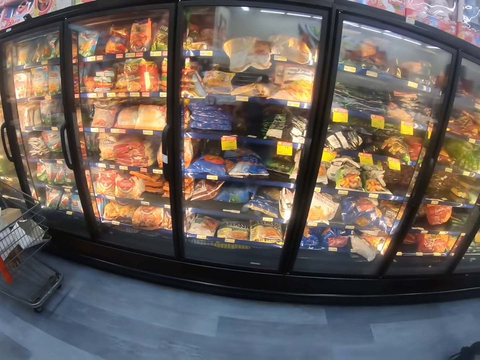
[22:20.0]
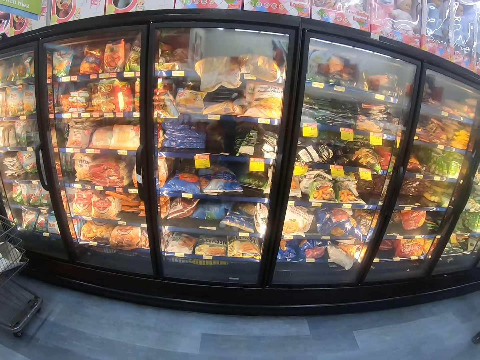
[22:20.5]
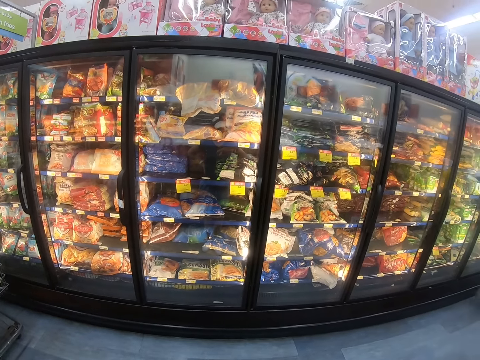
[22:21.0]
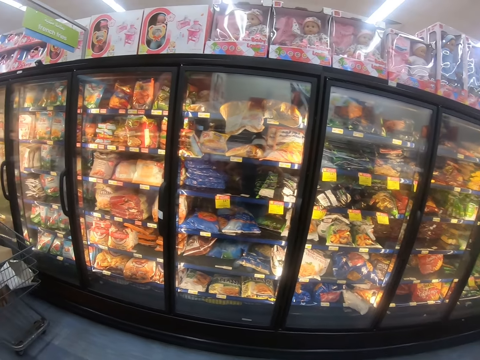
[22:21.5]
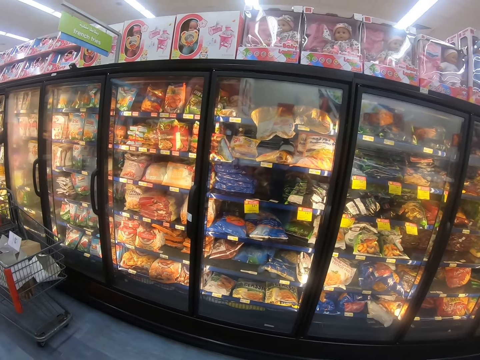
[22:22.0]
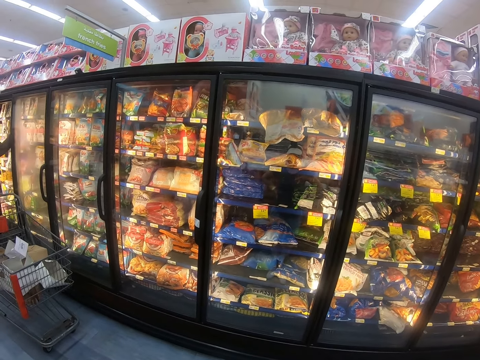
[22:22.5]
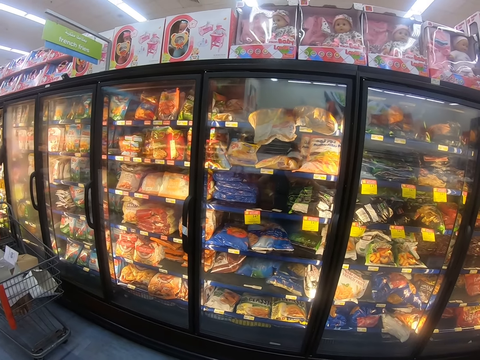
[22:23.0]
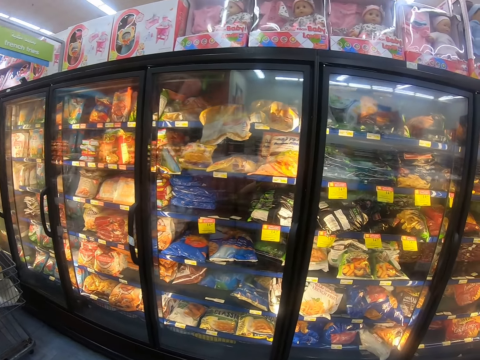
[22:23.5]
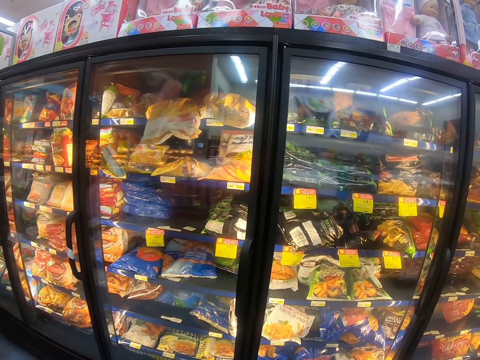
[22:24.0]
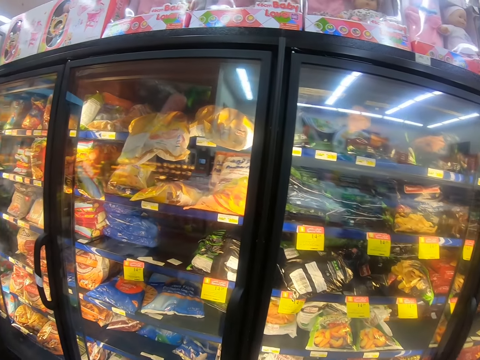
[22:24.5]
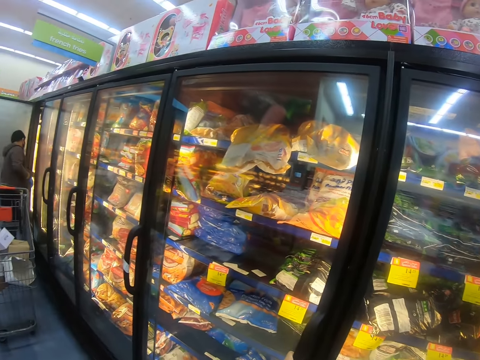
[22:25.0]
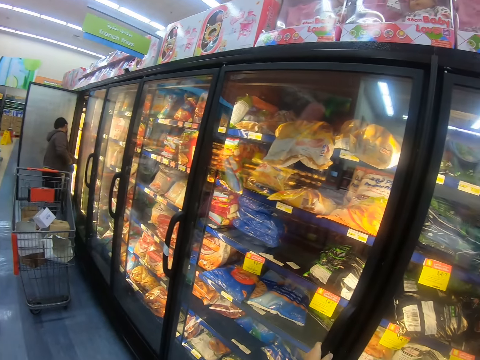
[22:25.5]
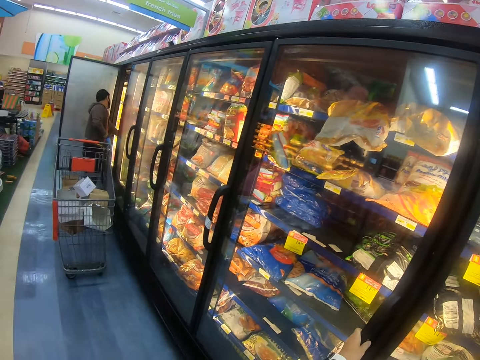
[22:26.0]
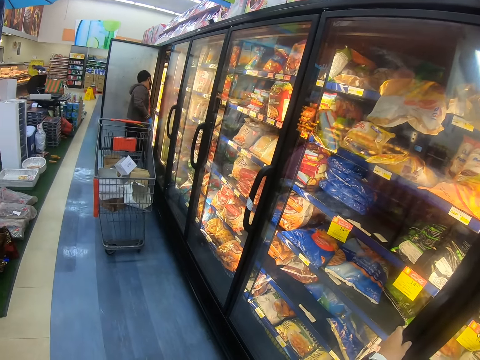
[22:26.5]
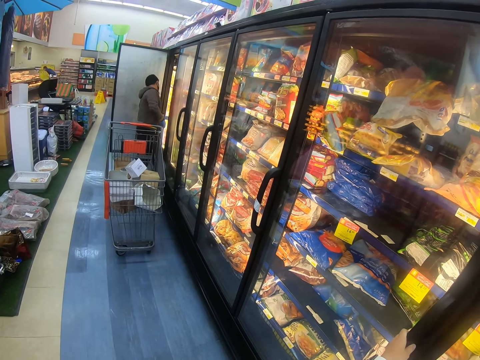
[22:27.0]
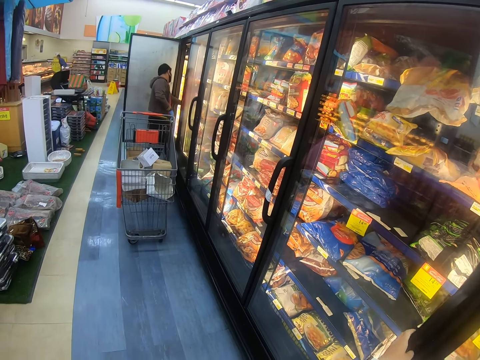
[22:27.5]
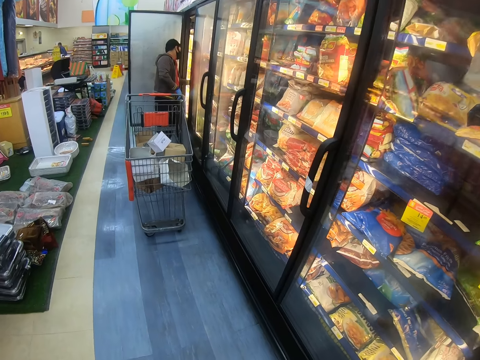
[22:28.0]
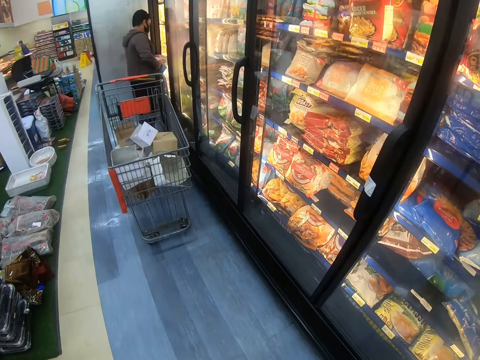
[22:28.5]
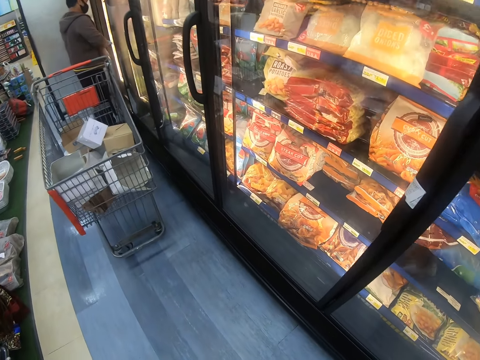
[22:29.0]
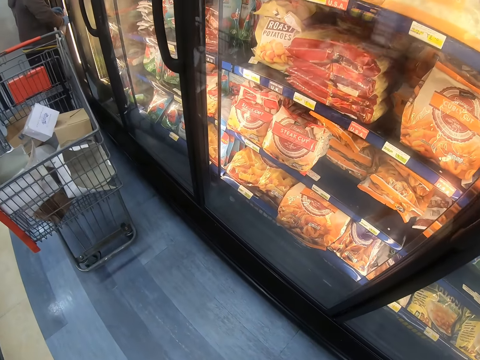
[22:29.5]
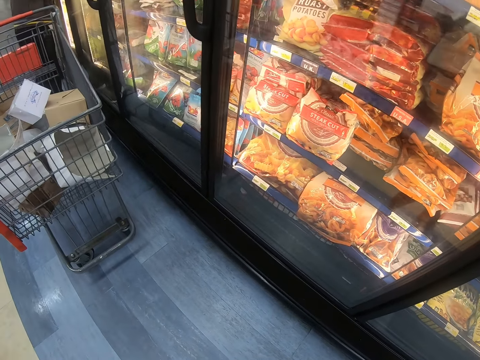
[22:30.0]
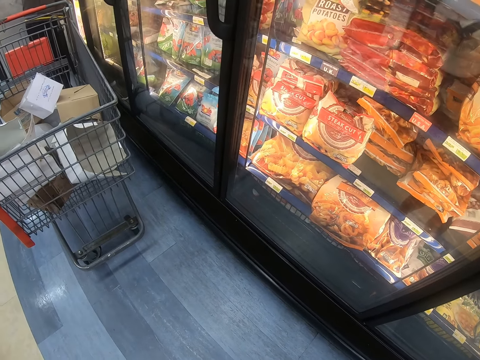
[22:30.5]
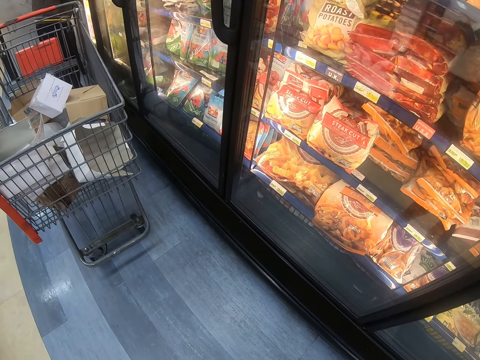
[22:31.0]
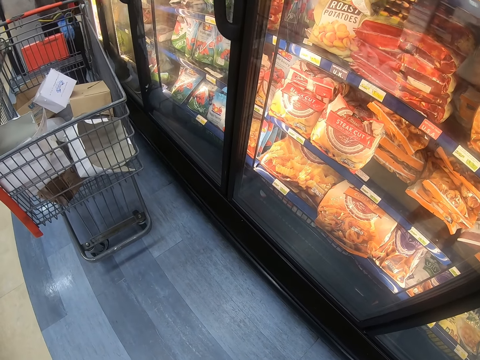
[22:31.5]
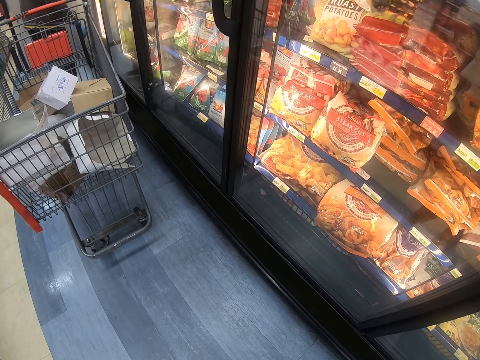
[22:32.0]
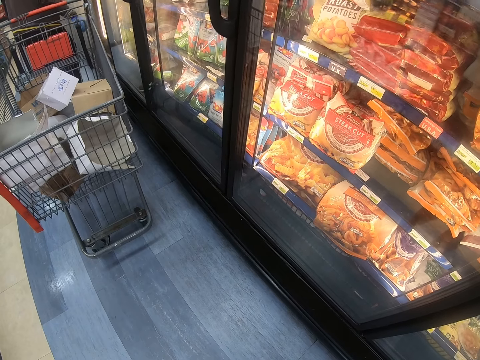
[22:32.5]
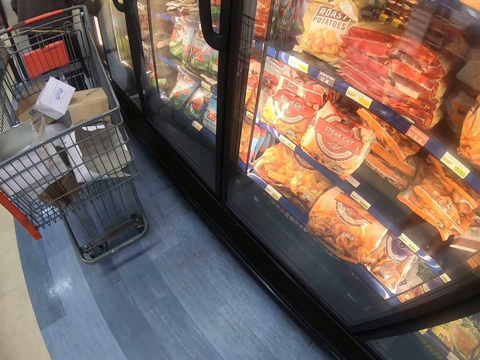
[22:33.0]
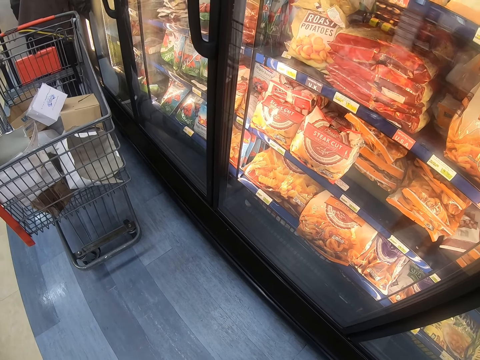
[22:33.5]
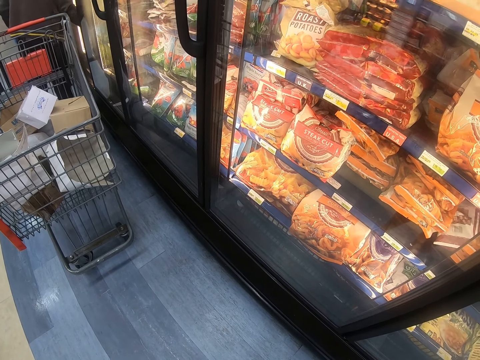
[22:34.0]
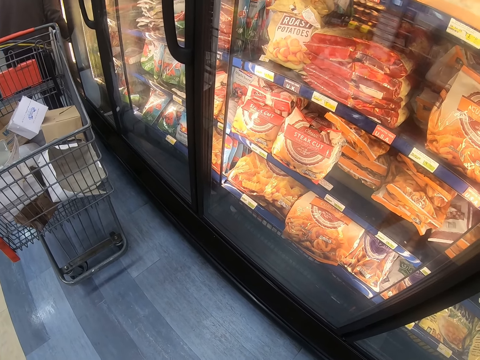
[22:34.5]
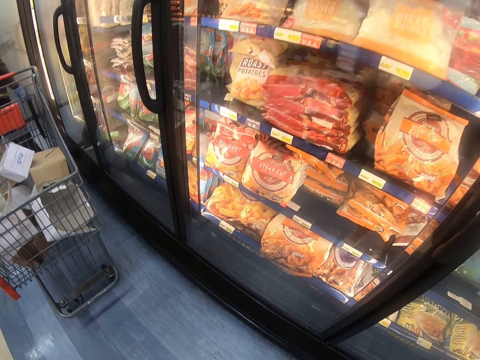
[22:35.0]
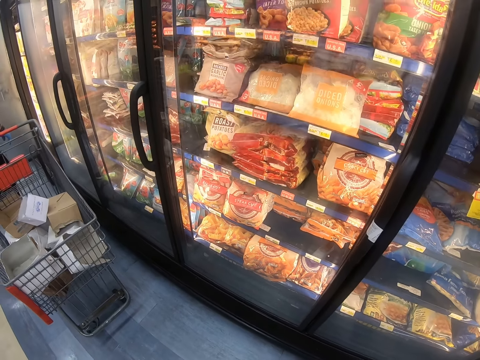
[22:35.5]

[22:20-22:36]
The camera wearer looks around. They step forward. A man does something. The camera wearer stops. They look around the supermarket shelf. They look at the refrigerator.

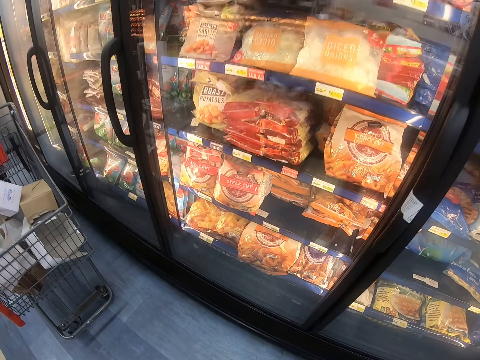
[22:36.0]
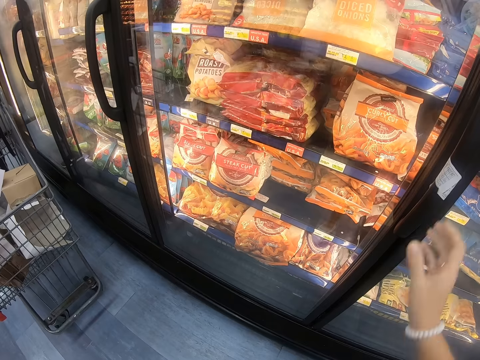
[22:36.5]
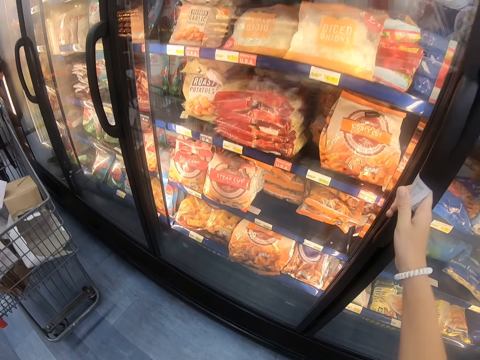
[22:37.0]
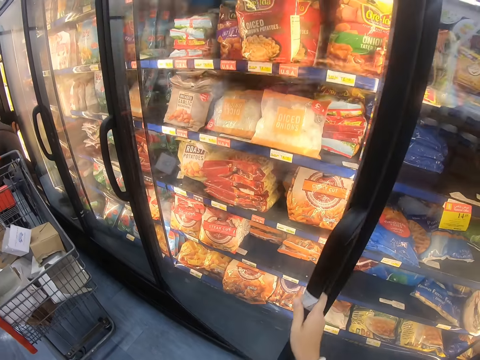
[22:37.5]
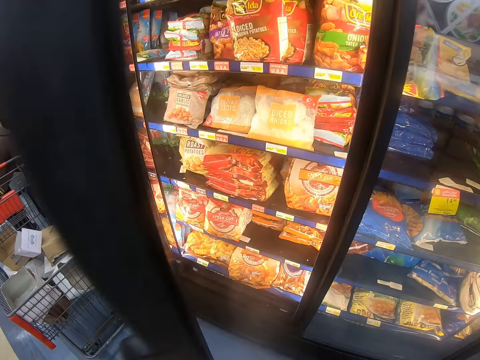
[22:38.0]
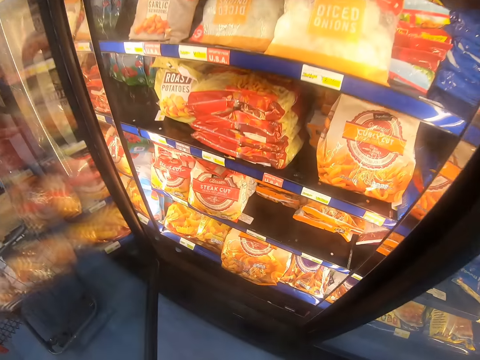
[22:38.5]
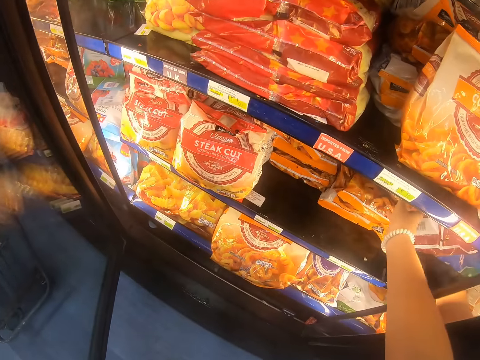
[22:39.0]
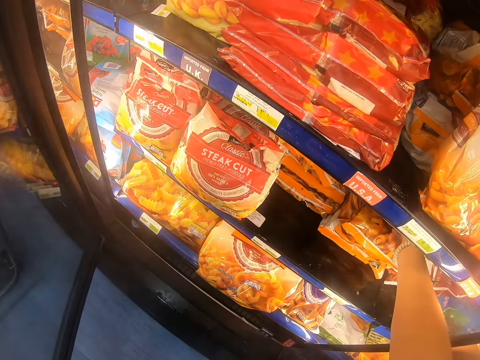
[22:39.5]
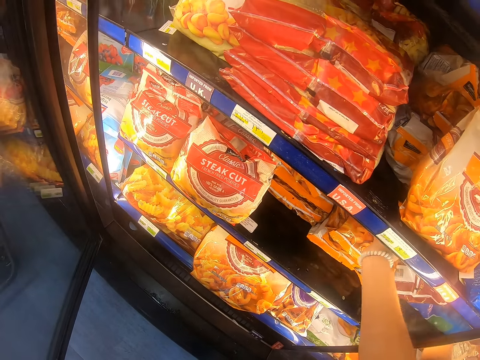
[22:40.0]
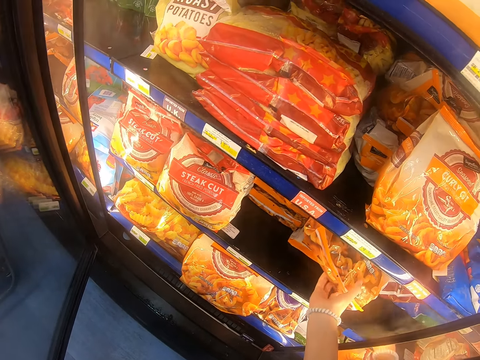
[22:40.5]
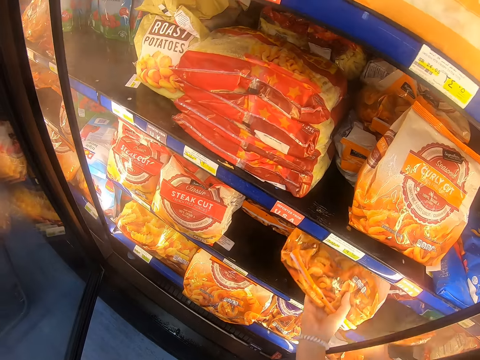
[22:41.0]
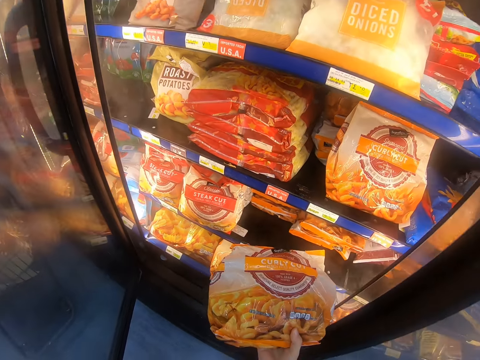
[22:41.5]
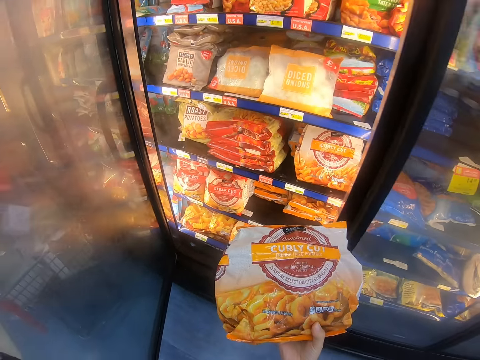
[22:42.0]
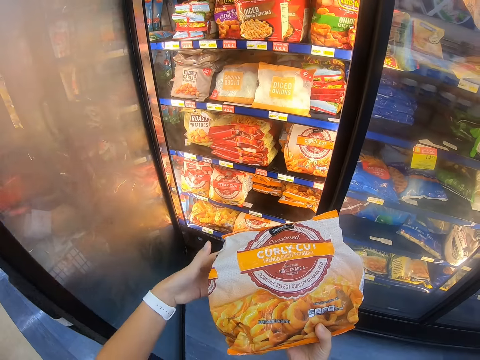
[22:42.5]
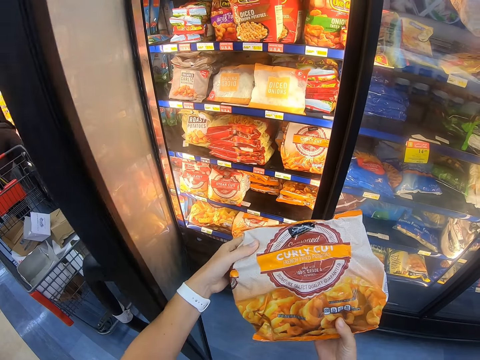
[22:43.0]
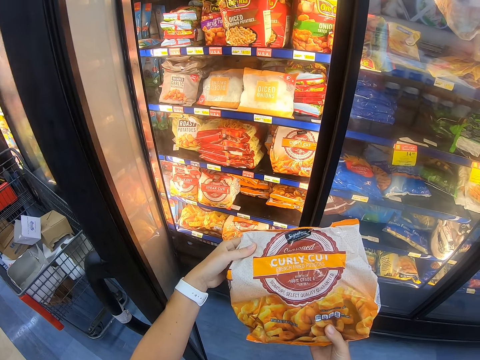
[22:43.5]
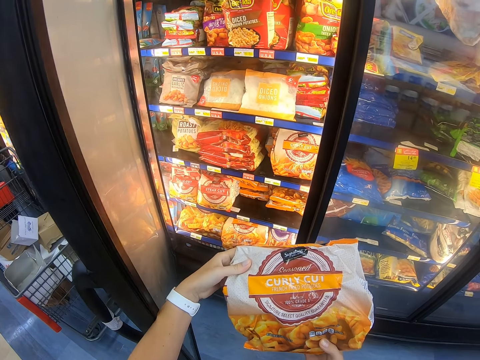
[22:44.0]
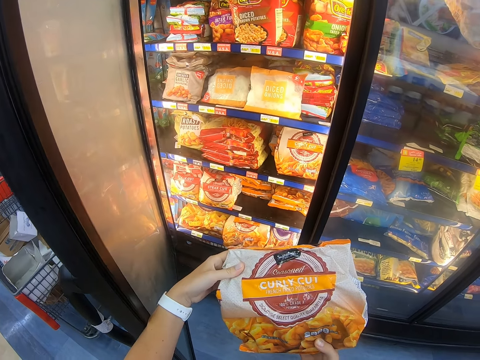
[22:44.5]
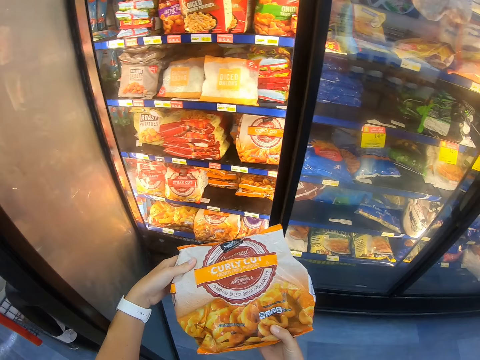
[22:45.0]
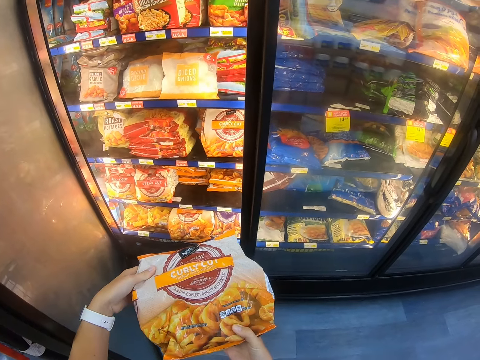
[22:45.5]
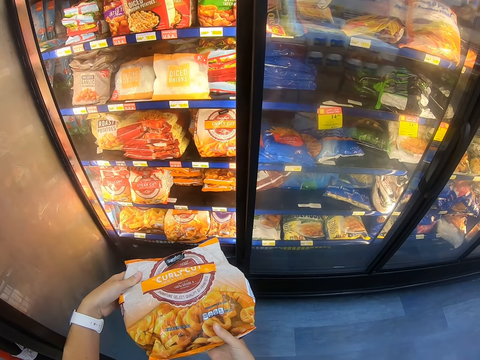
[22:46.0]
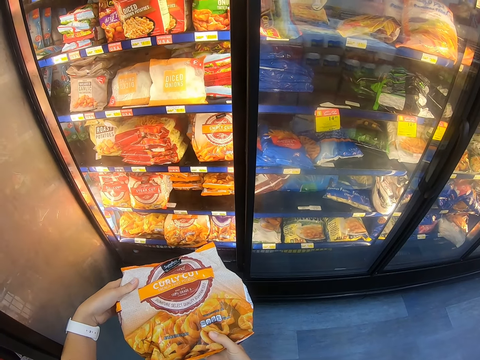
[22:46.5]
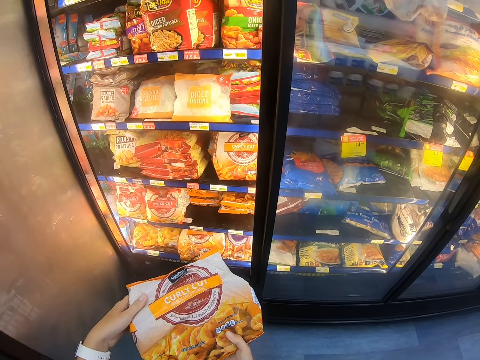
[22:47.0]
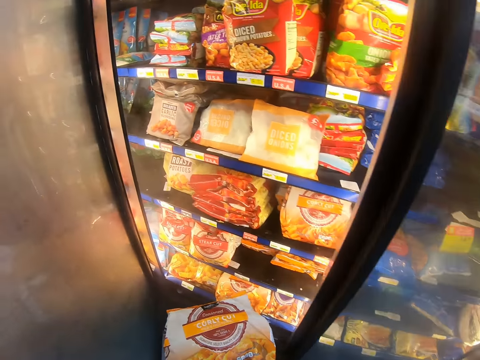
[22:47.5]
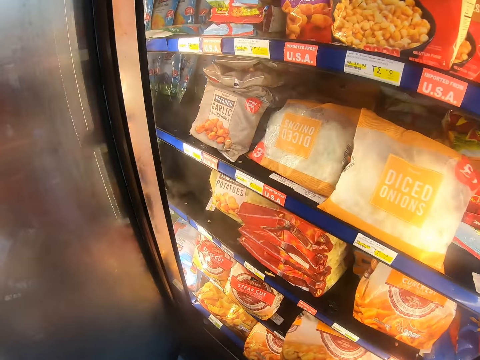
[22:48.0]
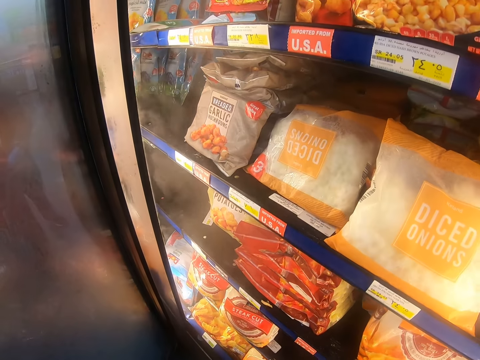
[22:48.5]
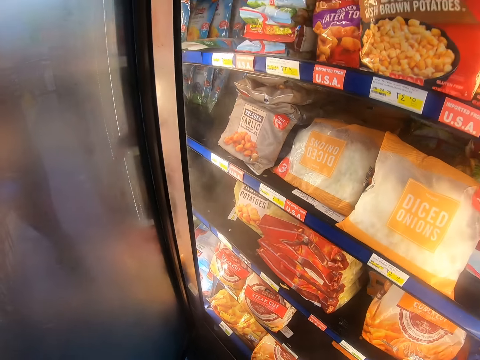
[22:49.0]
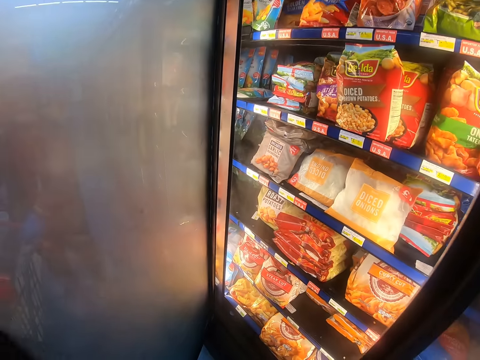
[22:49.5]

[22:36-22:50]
The camera wearer opens the supermarket fridge. They pick up the steak or packet from the fridge. They look at the packet. They look around the supermarket shelf. They return the steak into the fridge. A man pushes the trolley.
